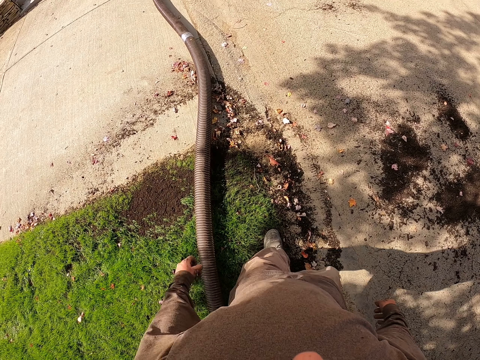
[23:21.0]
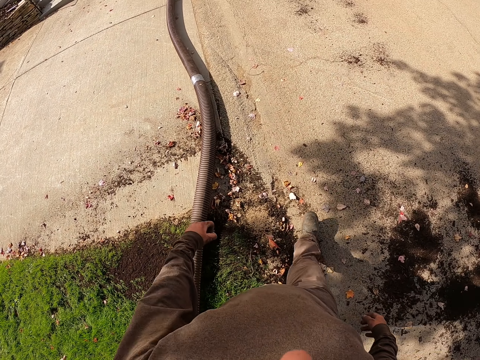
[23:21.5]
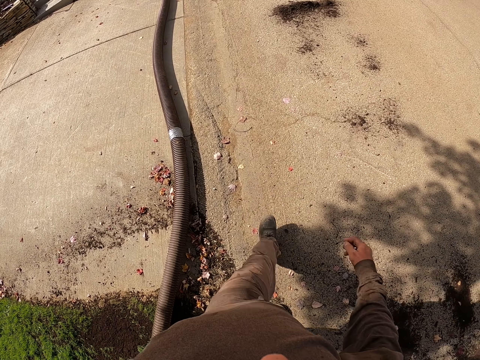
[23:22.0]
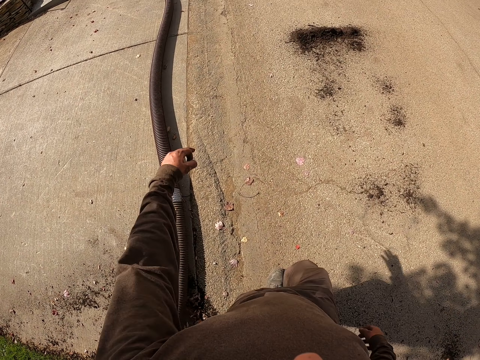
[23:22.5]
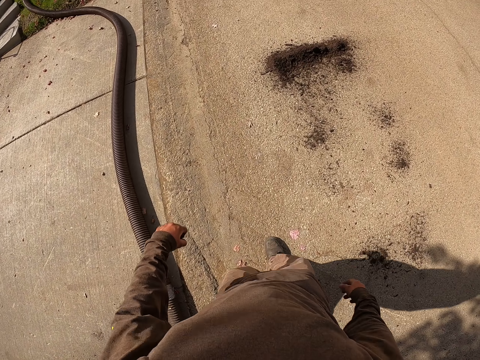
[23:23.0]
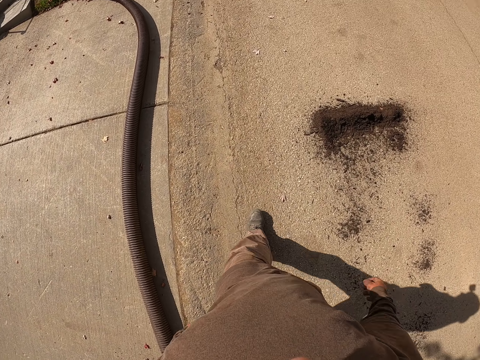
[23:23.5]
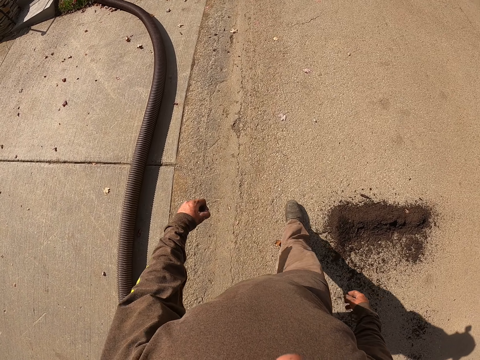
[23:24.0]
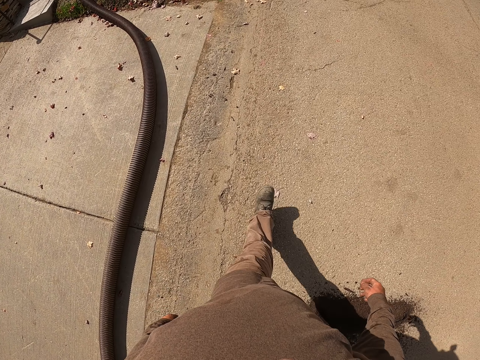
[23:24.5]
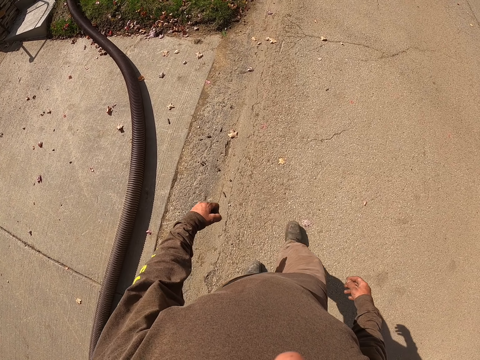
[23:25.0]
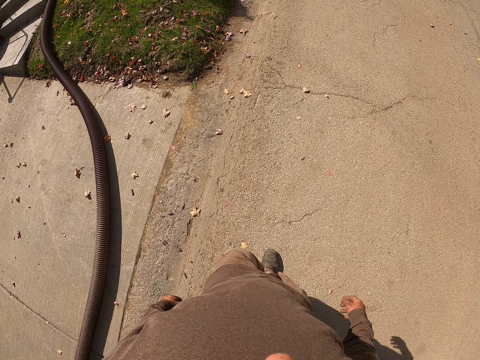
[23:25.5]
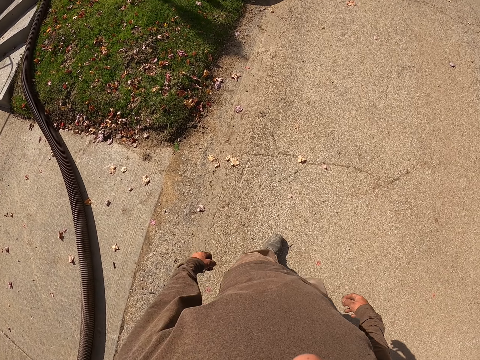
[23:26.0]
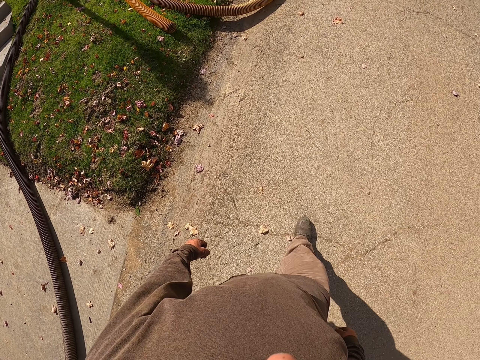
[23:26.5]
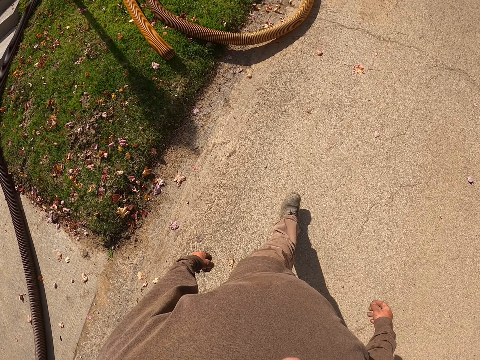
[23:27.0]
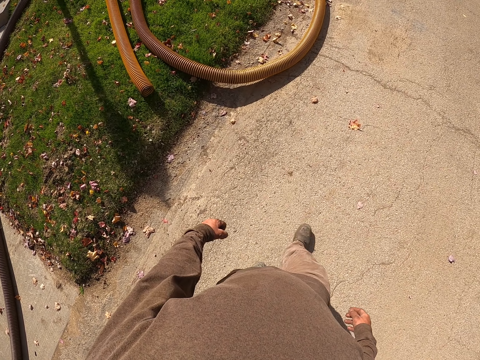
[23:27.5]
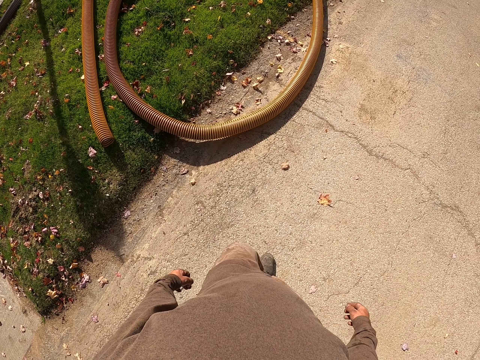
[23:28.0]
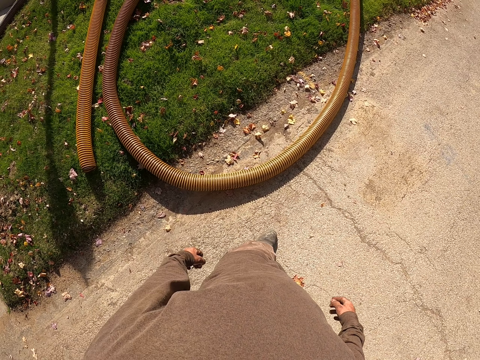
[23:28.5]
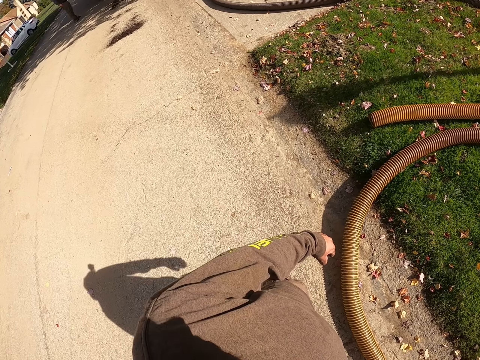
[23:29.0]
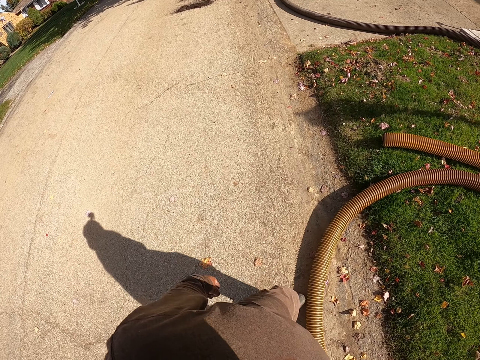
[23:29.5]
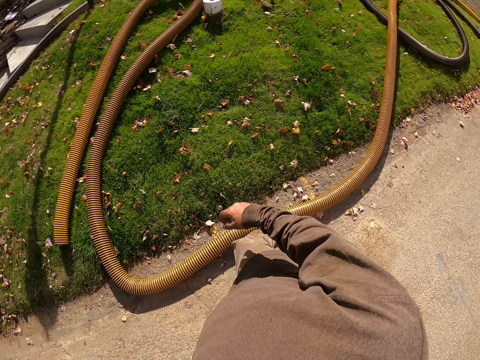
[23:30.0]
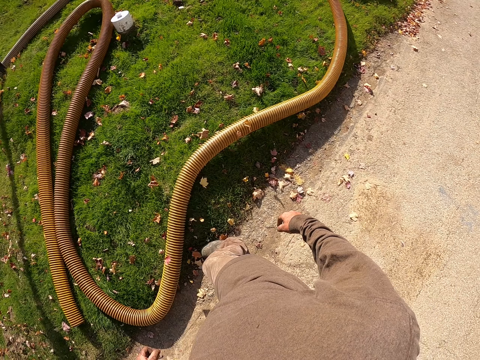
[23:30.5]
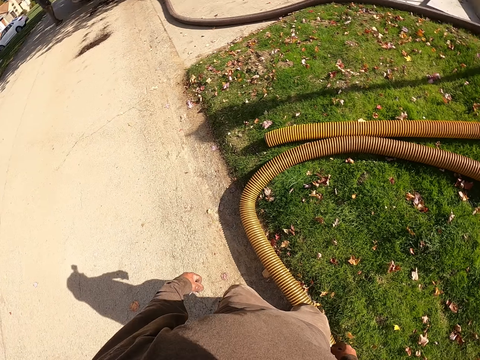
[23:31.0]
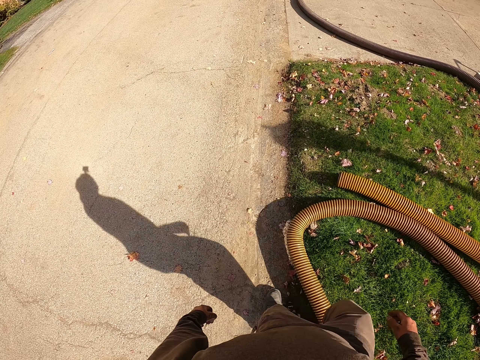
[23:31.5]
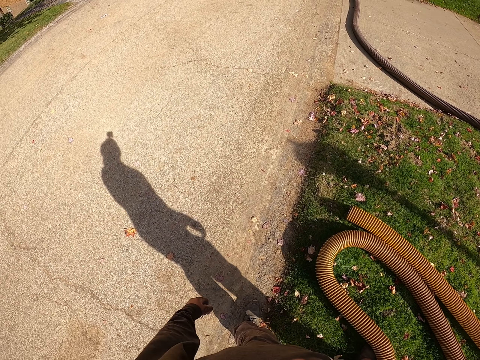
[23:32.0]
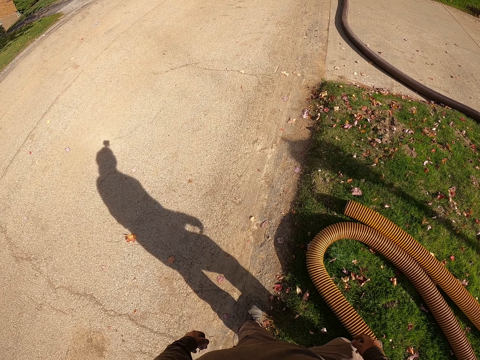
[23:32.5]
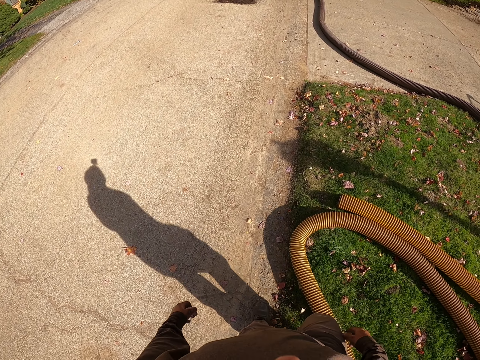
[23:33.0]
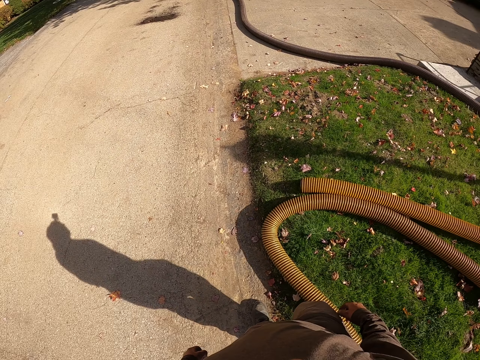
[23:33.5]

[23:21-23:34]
The camera wearer walks. He points with his left hand. He moves another pipe on the ground with his right leg.

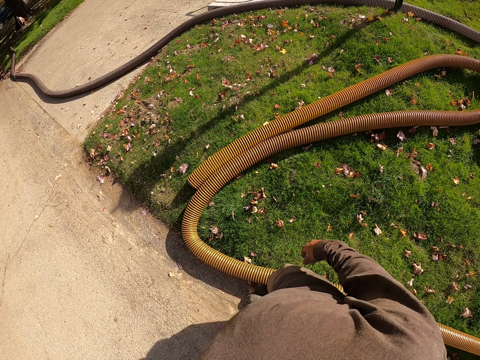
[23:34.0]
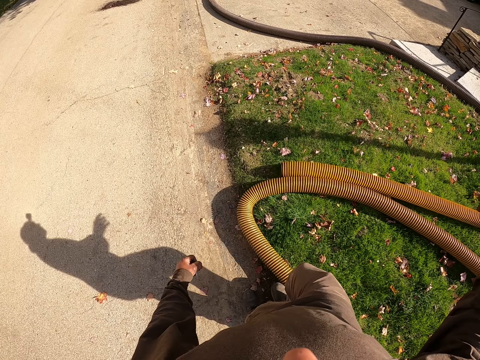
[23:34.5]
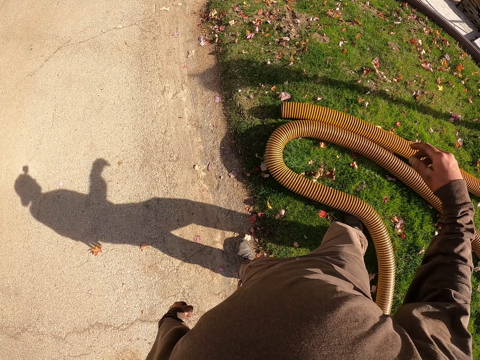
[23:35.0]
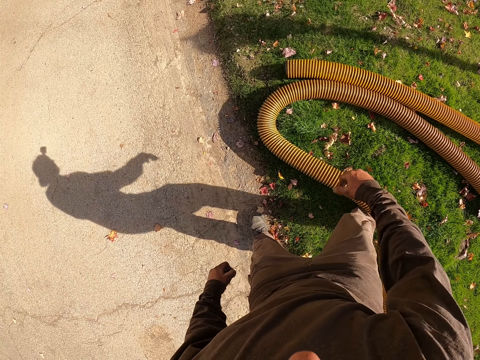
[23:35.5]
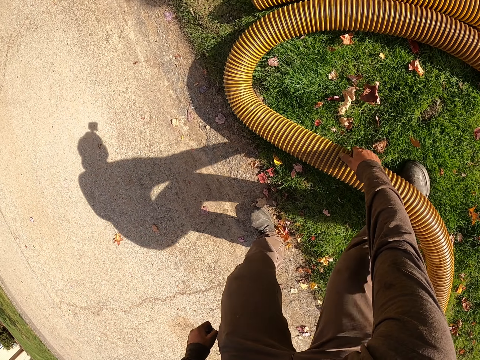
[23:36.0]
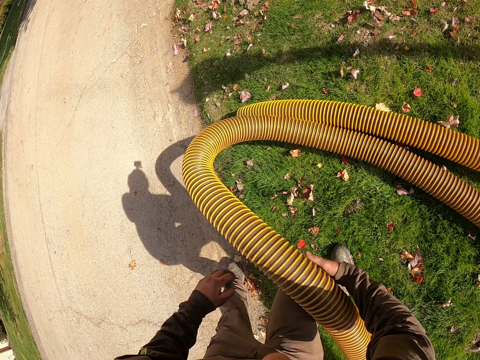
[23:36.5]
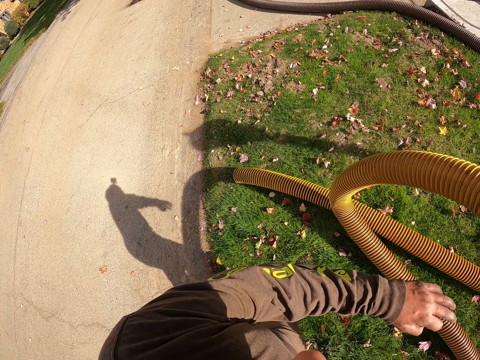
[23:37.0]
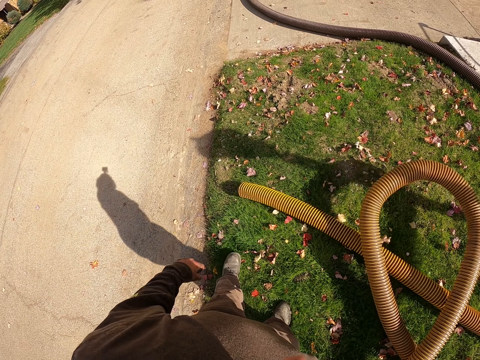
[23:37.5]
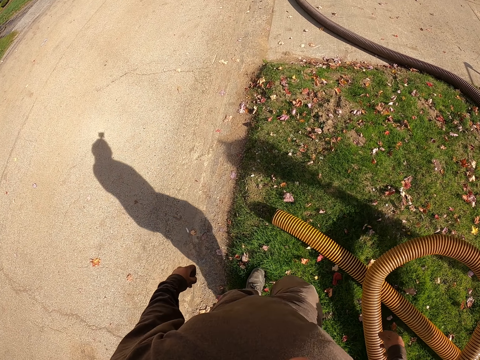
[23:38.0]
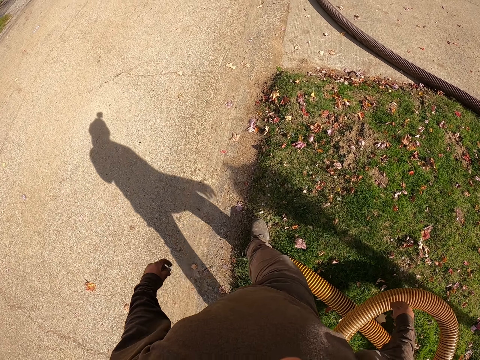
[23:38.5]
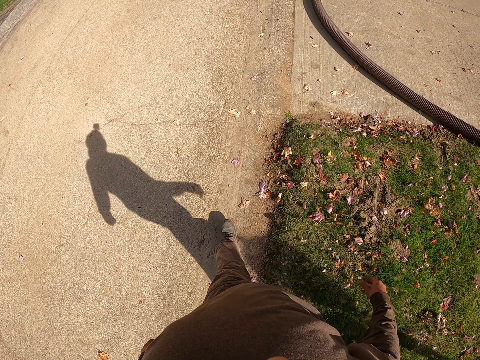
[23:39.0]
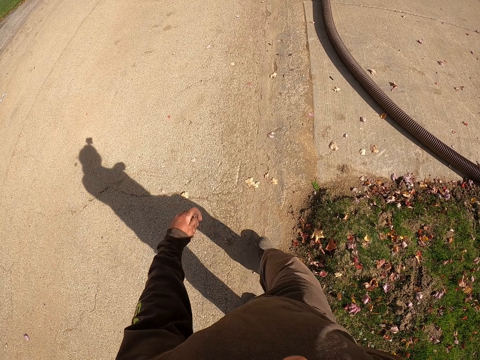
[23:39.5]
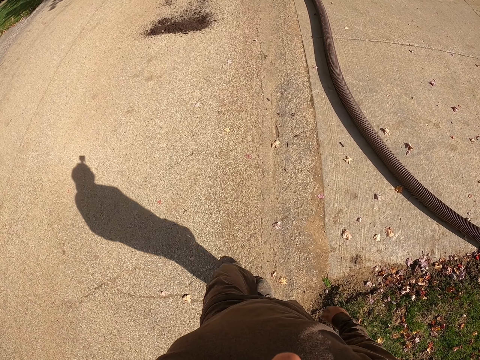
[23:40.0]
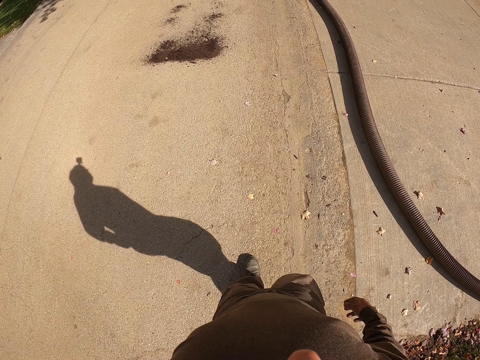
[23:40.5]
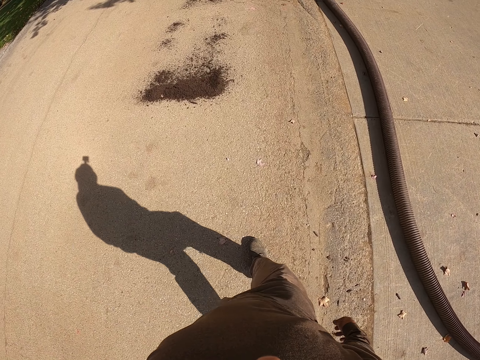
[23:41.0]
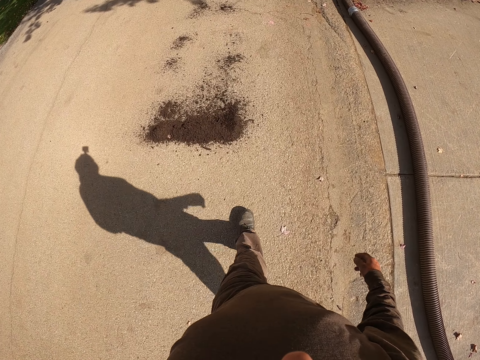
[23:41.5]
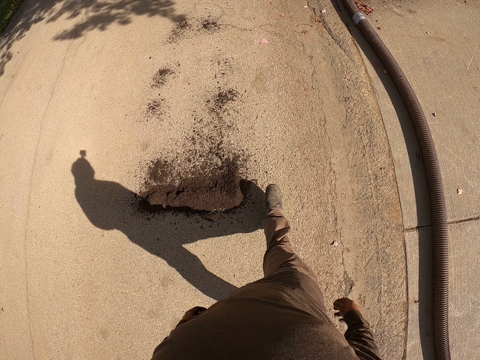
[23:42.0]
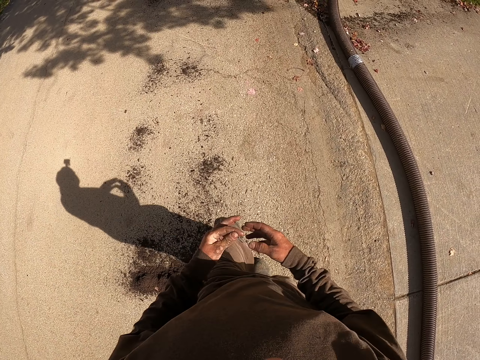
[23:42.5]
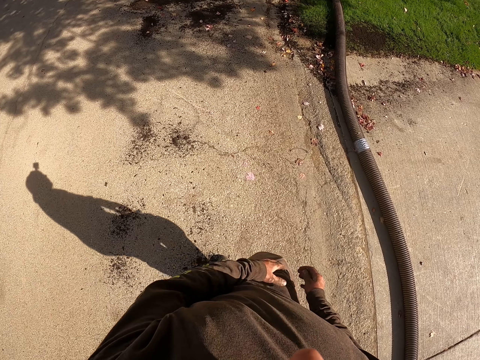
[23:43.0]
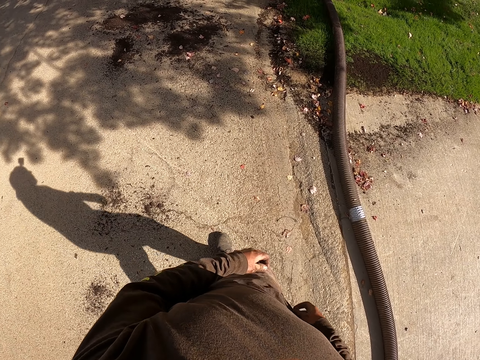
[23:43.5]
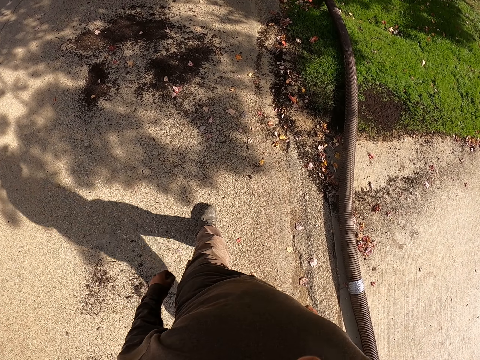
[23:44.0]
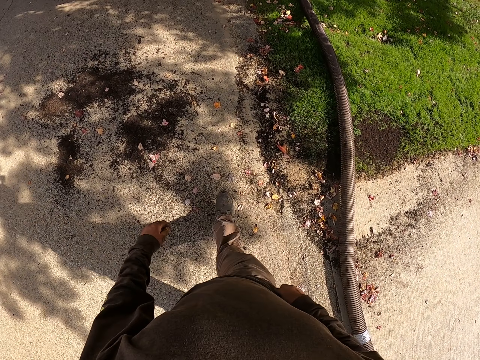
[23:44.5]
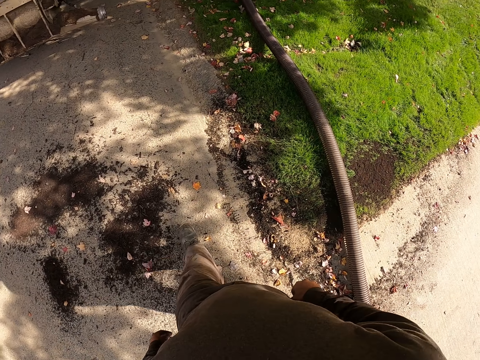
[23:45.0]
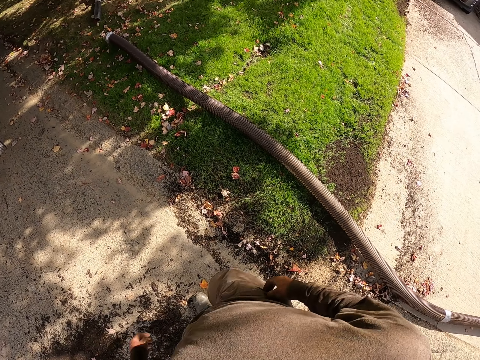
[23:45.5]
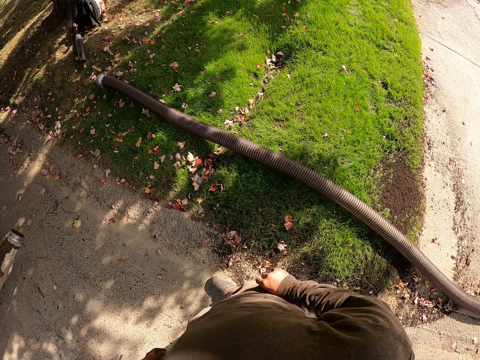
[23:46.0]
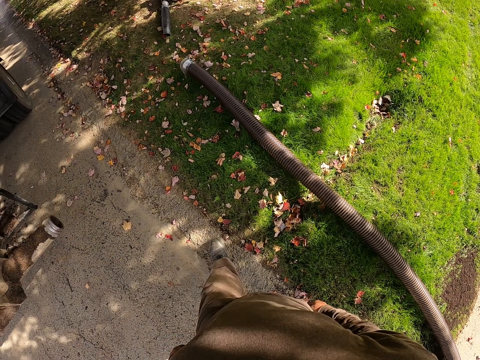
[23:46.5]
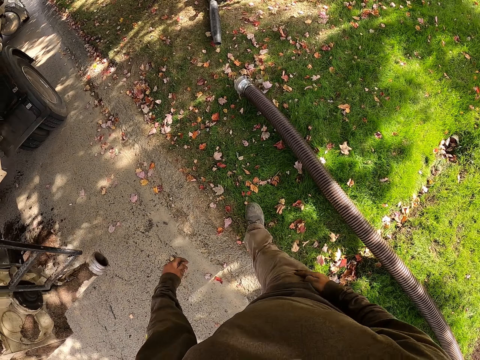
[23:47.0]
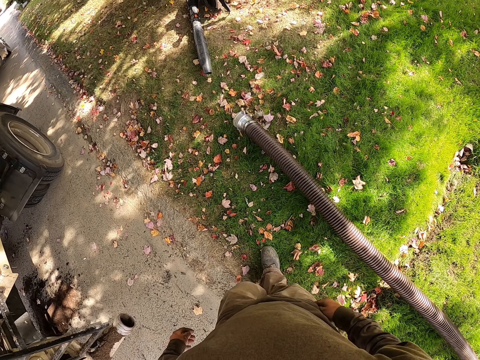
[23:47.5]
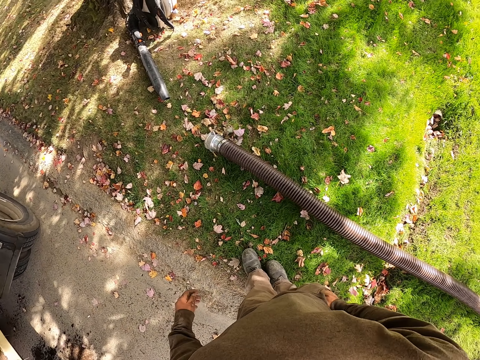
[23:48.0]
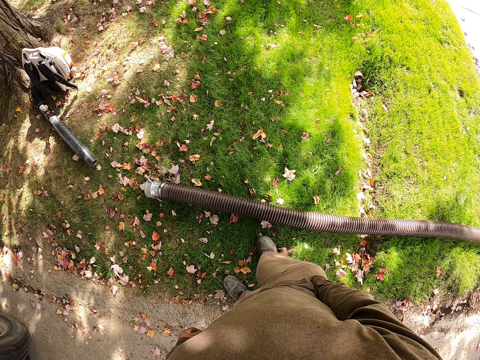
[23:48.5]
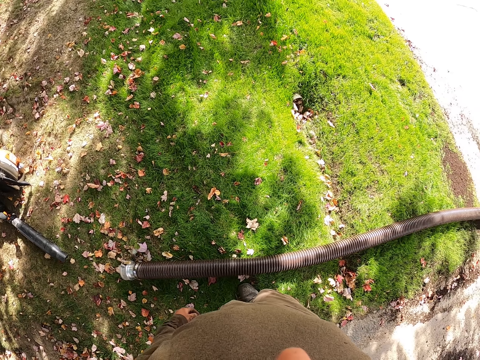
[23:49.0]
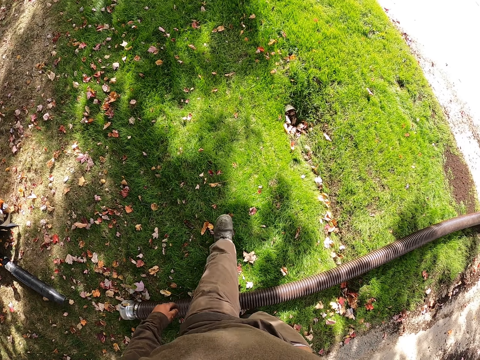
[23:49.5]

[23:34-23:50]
The camera wearer points with his right hand. He holds the pipe, picks up the pipe on the ground with both hands, and drops the pipe on the grass with both hands. He walks. He transfers something from his left hand to his right hand. He puts the object in his pocket. He dips his hand in the pocket.
